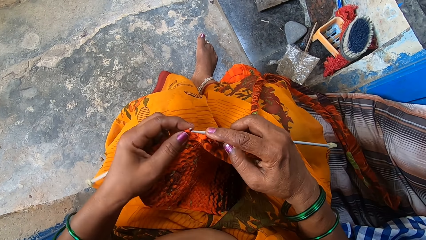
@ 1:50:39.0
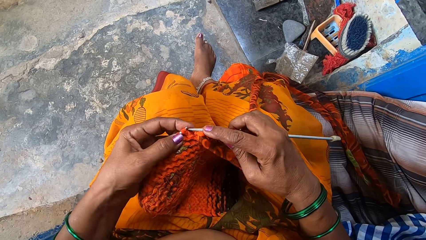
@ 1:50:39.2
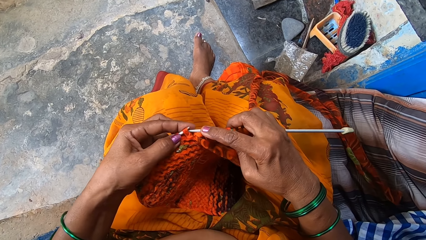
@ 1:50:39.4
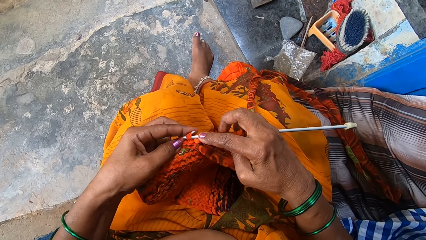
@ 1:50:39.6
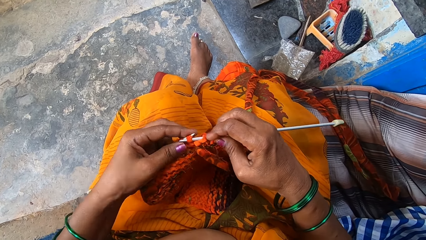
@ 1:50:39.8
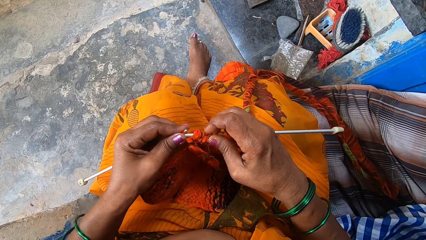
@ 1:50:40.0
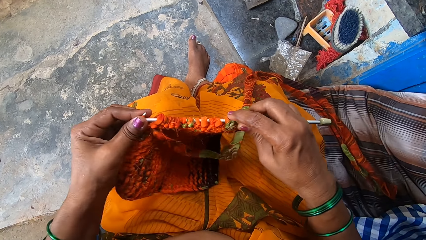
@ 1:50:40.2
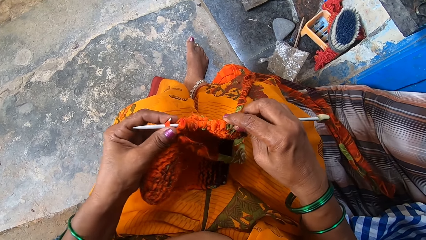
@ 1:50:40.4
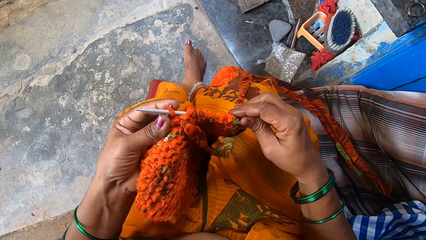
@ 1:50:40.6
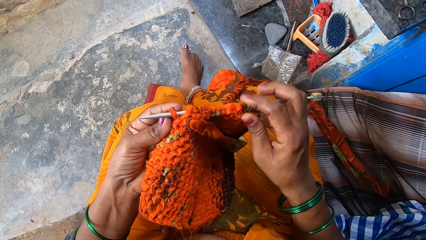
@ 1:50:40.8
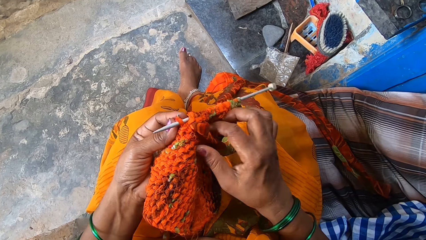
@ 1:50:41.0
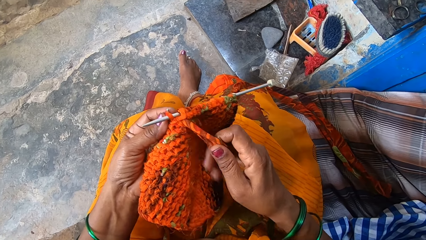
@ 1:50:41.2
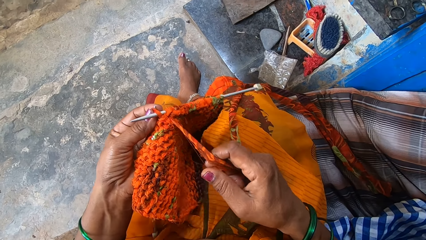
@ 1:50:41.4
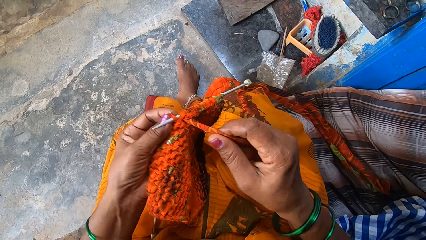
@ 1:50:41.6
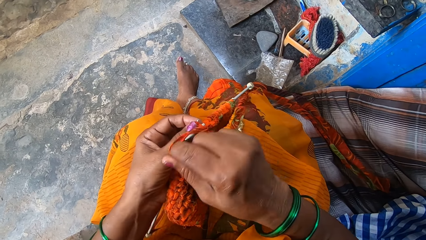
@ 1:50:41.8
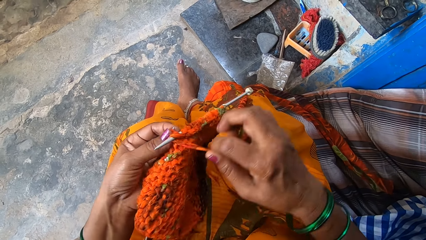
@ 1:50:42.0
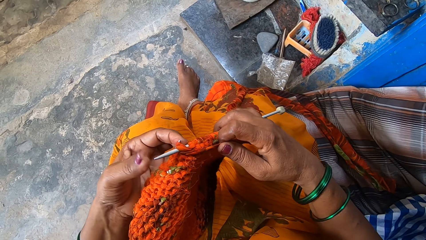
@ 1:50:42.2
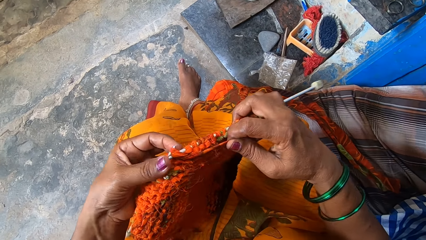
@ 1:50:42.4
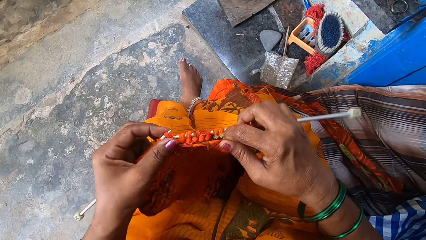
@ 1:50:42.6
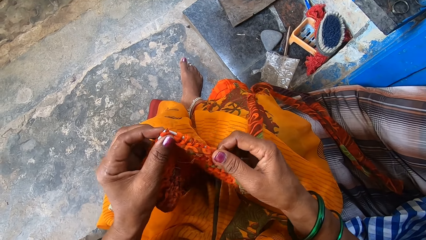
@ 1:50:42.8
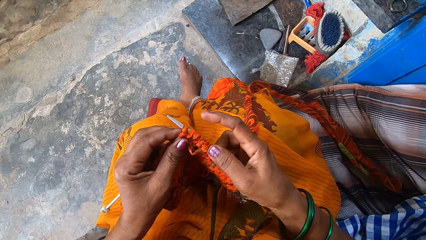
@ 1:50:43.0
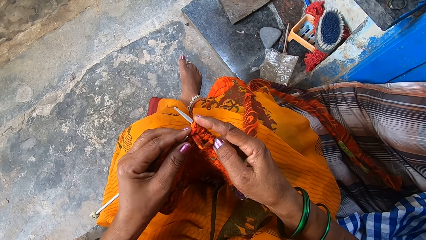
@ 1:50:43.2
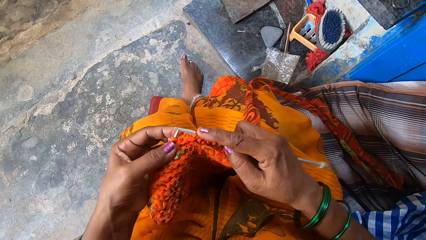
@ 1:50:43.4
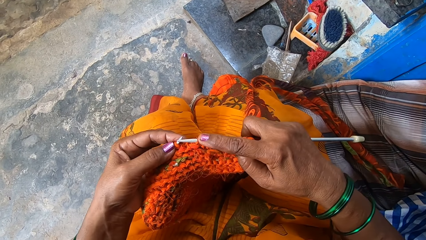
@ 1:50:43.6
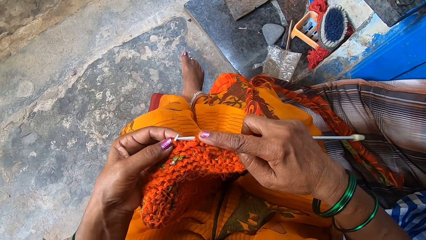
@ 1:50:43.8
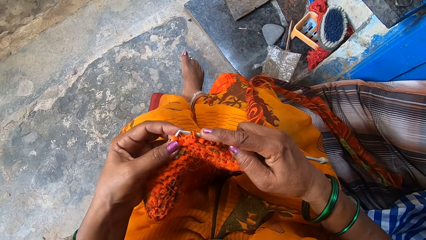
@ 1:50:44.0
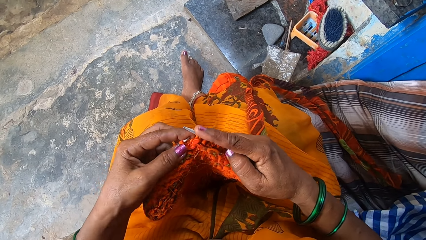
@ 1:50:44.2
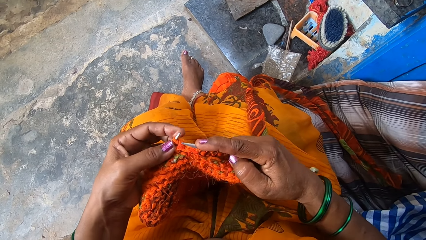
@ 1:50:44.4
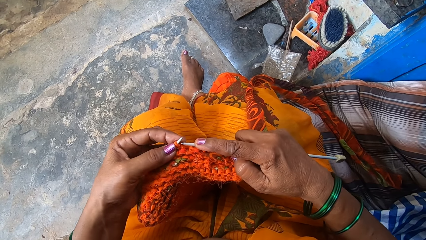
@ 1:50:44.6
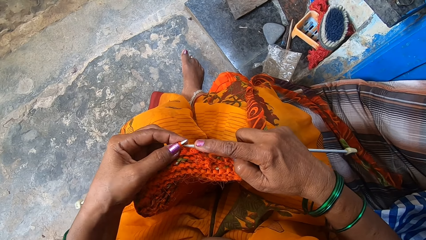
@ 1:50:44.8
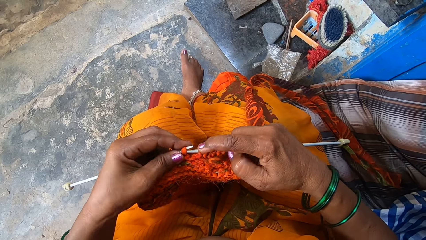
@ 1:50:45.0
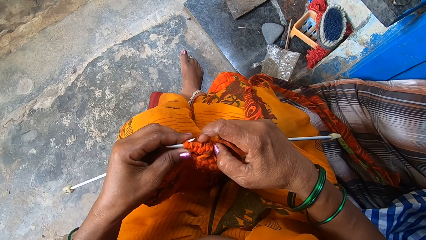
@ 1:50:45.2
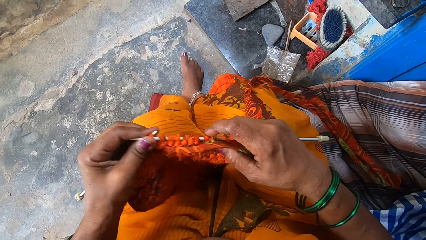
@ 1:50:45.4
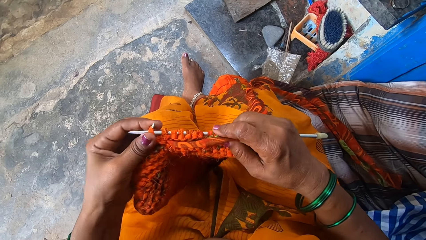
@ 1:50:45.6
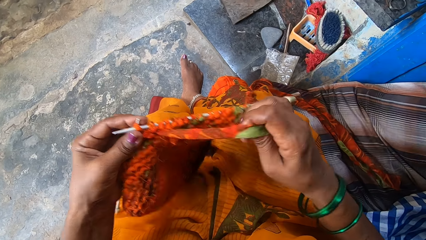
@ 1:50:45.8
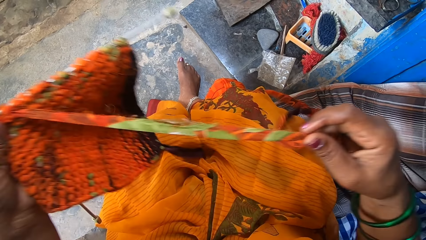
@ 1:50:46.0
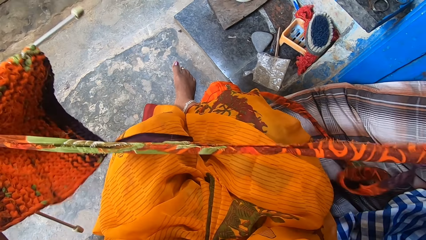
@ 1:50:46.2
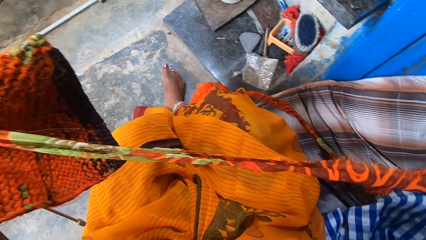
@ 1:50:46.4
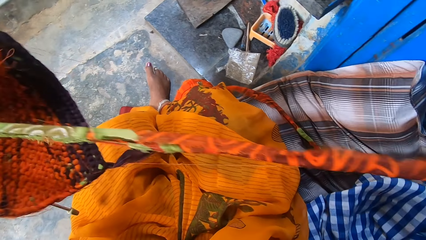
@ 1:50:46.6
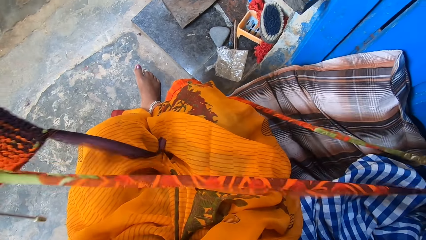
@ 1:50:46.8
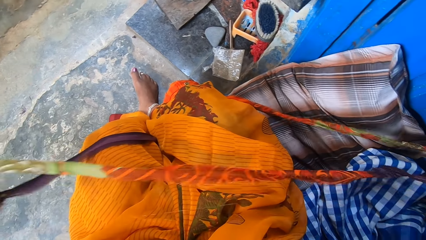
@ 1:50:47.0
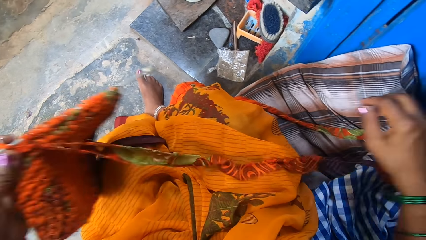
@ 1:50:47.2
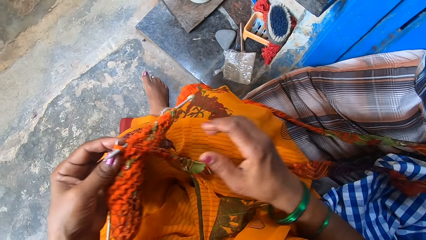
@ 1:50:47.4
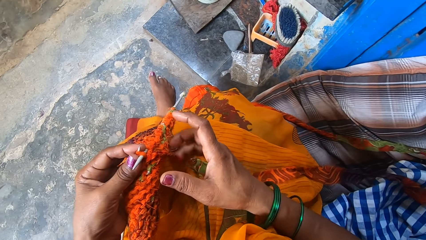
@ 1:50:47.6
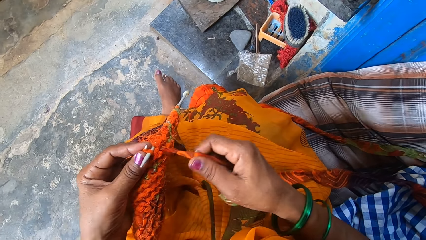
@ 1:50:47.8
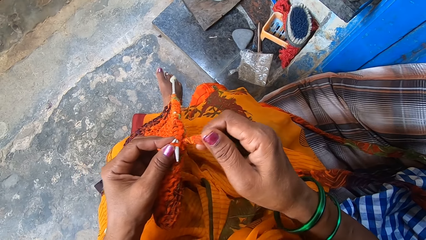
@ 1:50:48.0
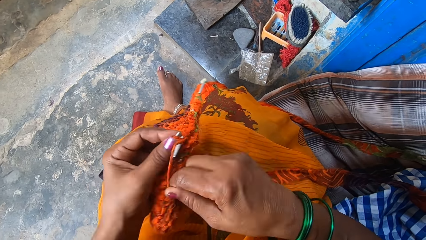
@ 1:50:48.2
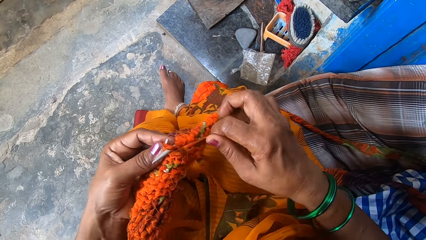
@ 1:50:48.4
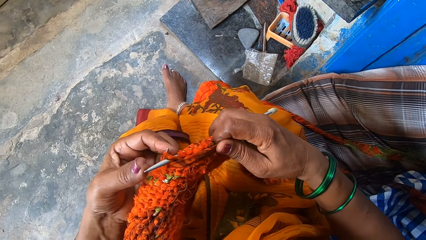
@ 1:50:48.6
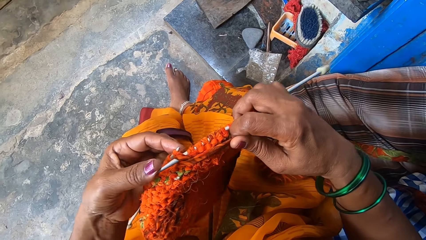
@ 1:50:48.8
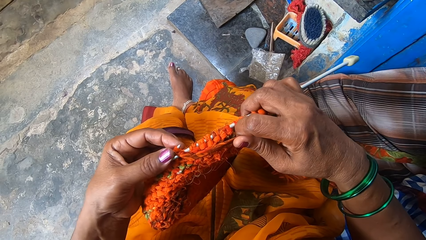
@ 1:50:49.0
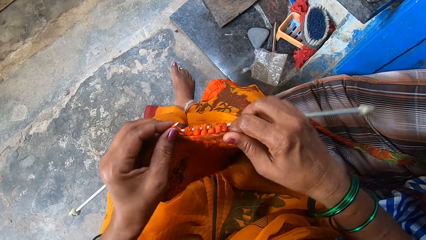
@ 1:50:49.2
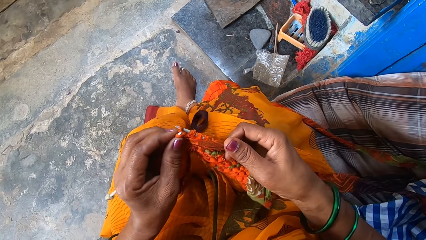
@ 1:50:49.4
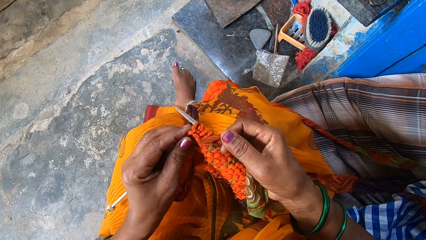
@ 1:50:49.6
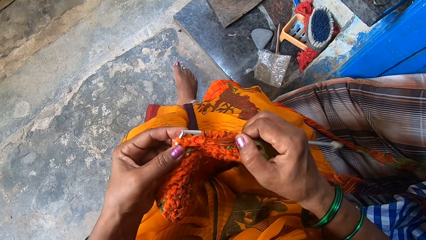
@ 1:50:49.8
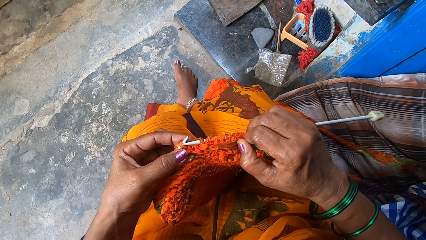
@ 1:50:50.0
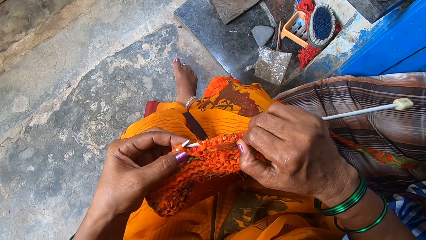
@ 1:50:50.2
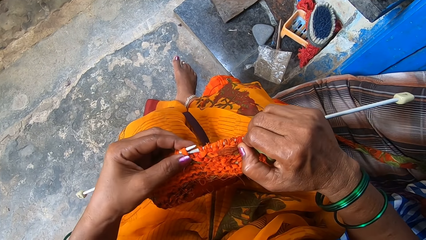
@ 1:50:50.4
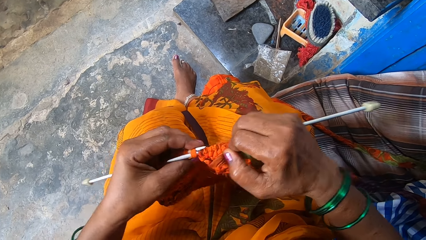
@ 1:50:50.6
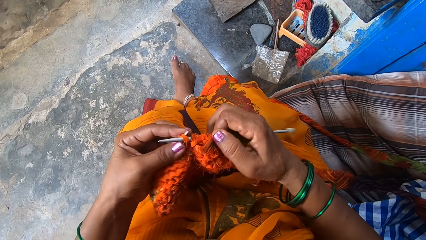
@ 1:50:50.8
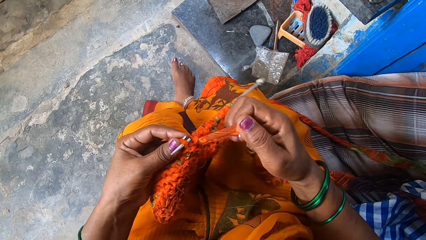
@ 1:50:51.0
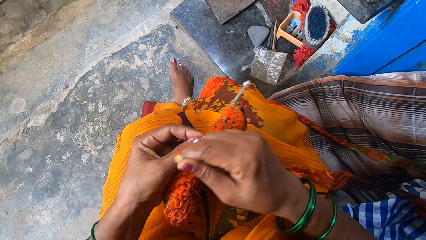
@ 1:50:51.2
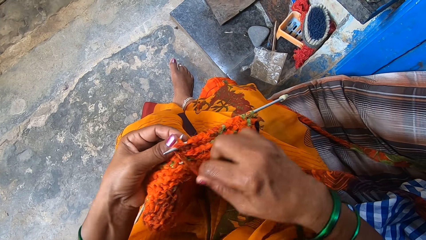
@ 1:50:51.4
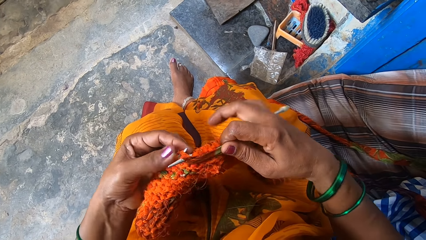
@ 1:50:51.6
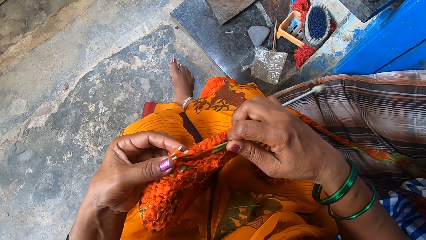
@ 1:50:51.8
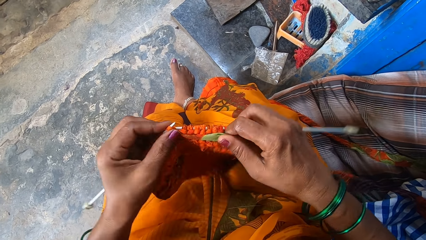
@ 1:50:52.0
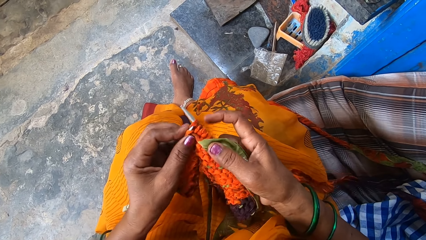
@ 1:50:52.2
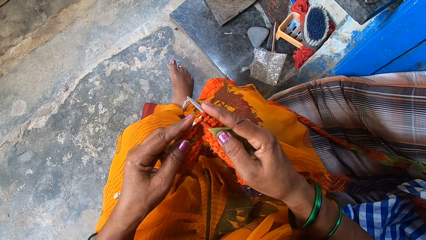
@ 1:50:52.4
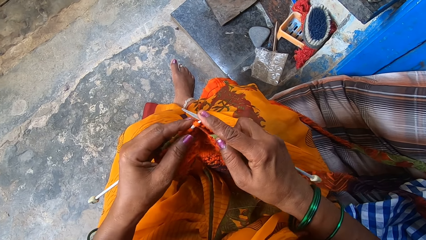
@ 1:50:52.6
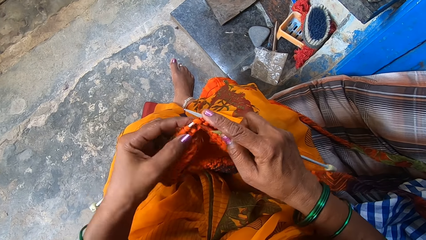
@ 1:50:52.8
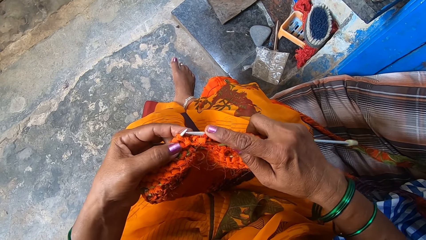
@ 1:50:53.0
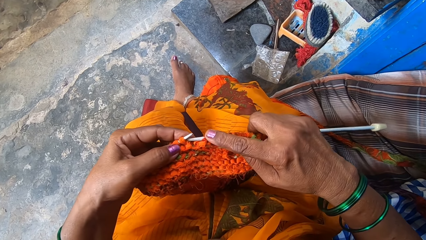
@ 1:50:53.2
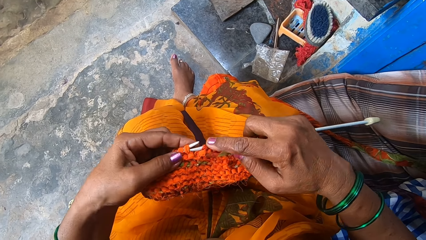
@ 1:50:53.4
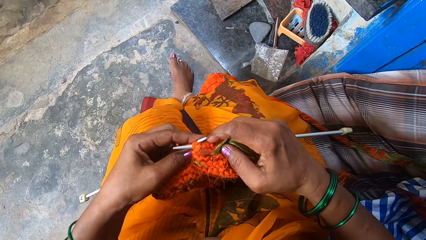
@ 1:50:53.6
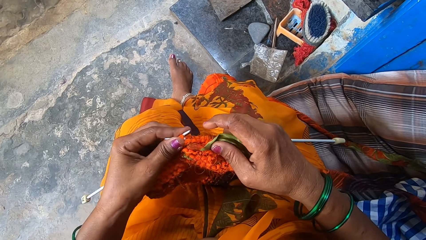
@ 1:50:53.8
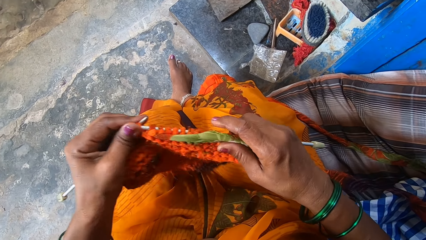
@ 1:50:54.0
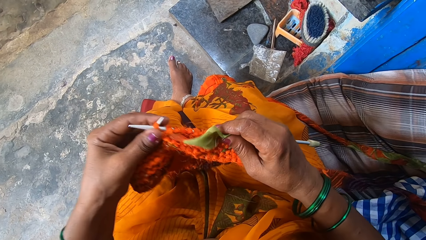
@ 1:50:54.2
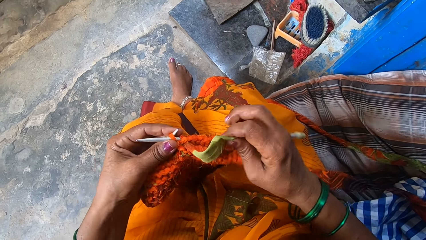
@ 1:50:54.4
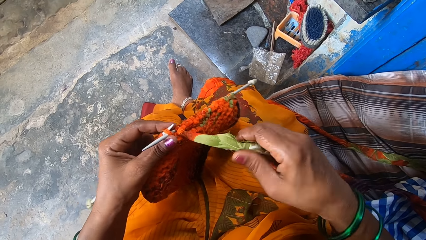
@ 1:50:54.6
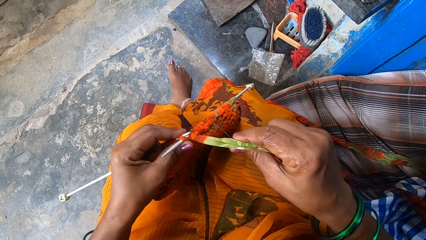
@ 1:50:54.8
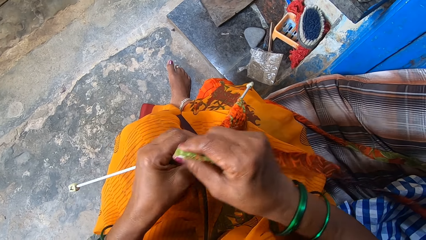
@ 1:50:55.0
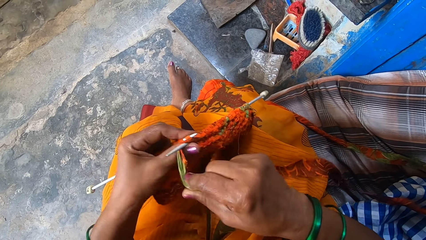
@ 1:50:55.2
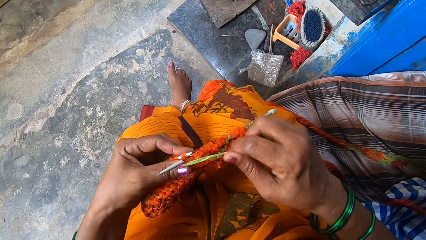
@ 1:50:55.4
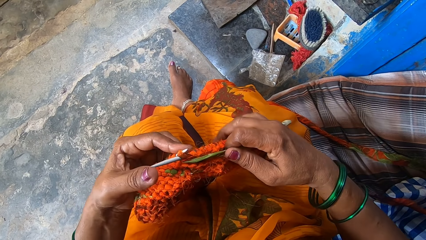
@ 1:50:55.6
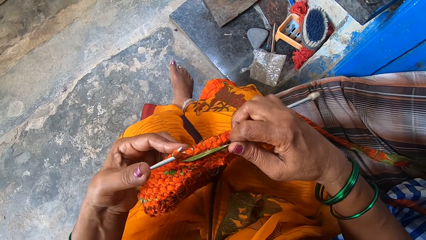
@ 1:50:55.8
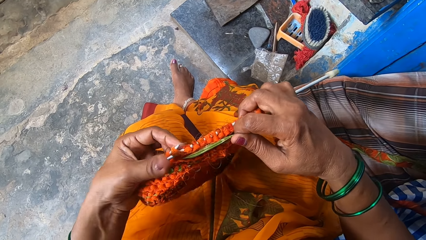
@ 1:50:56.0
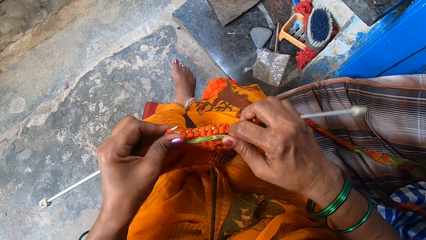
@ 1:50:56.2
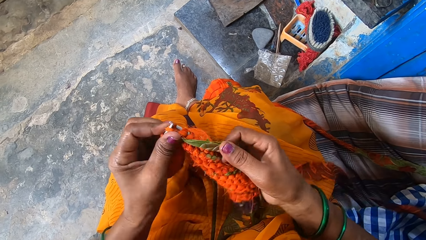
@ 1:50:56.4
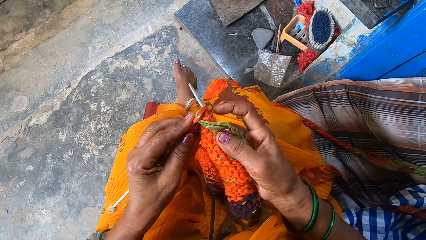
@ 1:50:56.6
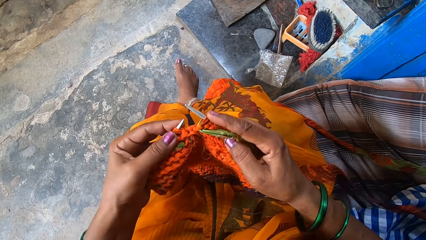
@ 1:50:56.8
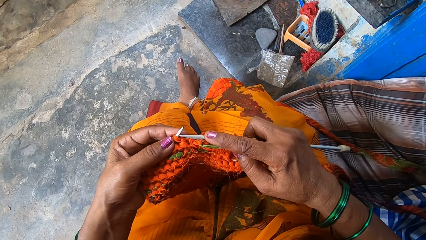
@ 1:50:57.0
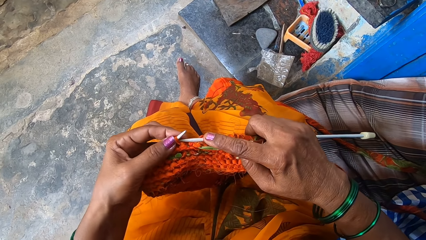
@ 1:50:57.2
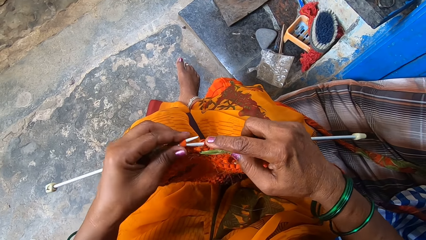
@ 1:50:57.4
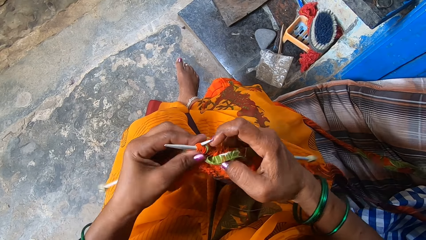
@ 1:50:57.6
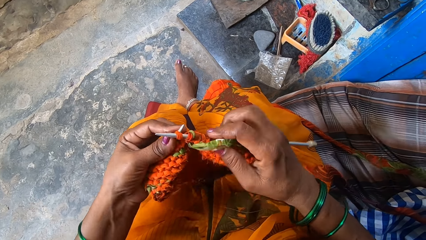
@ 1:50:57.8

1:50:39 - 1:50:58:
The camera wearer adjusts the fabric. They pull out more fabrics. They knit the fabrics with the knitting needles.
